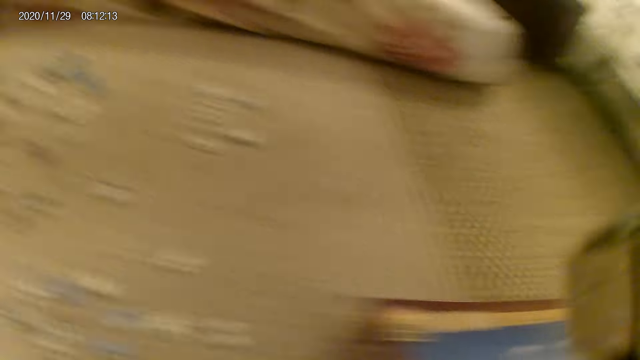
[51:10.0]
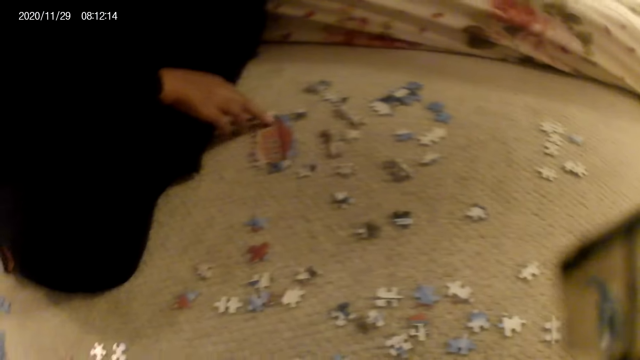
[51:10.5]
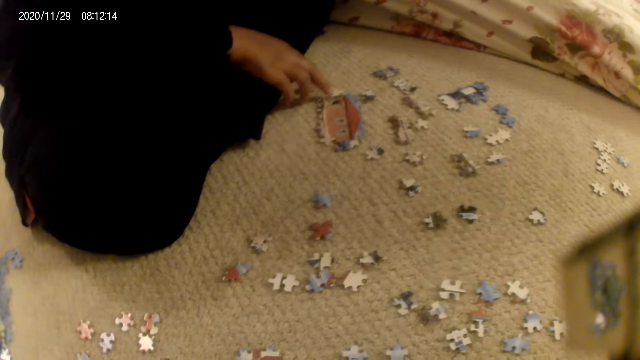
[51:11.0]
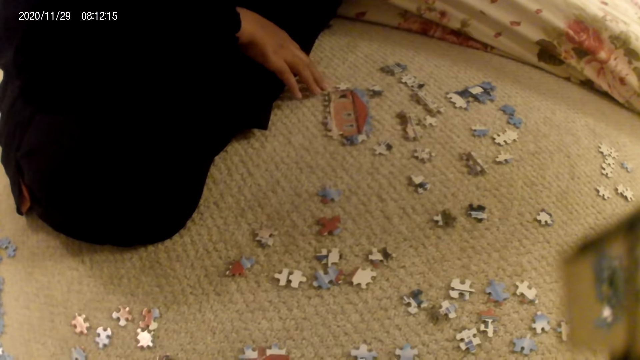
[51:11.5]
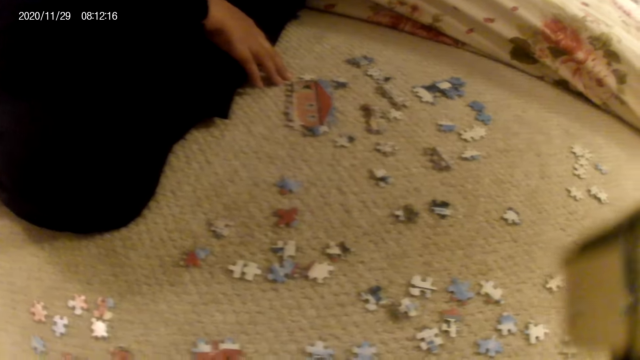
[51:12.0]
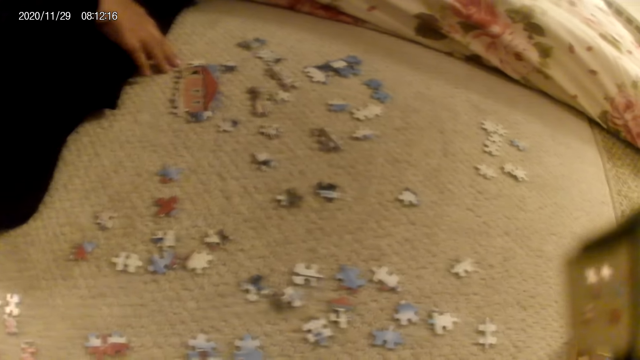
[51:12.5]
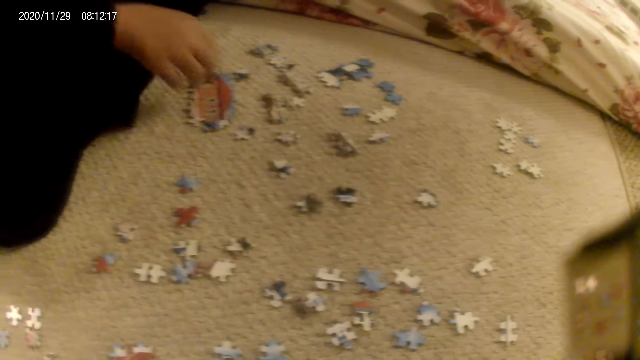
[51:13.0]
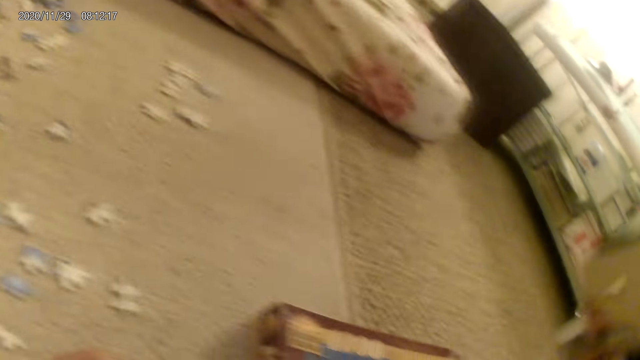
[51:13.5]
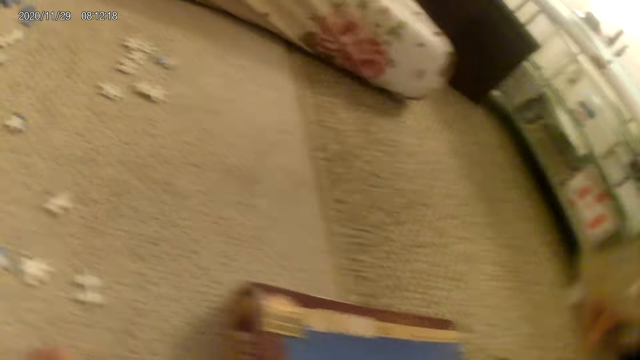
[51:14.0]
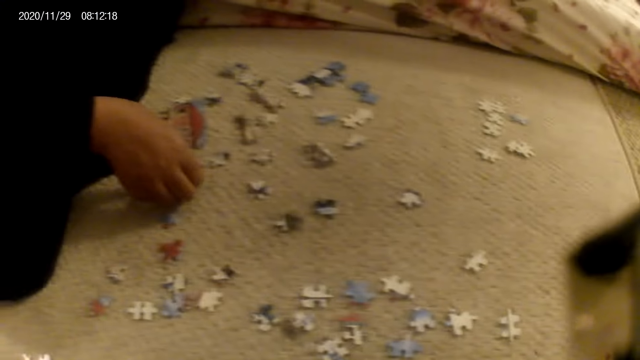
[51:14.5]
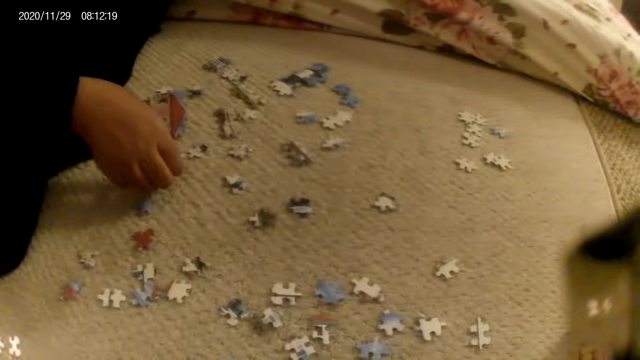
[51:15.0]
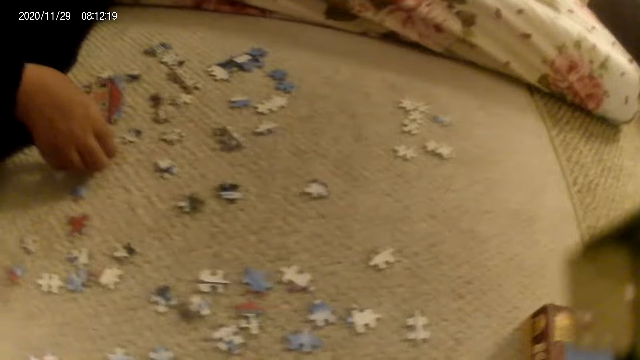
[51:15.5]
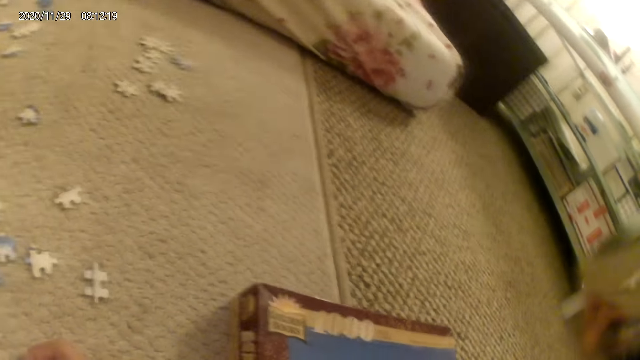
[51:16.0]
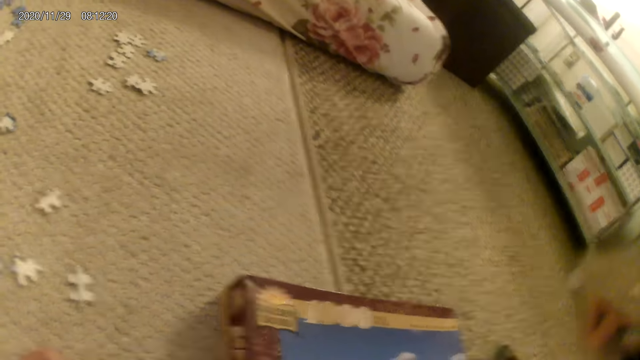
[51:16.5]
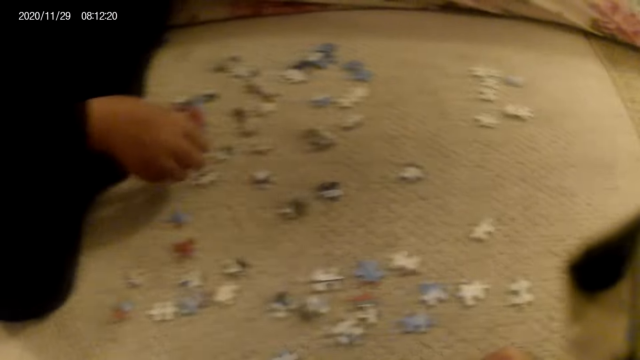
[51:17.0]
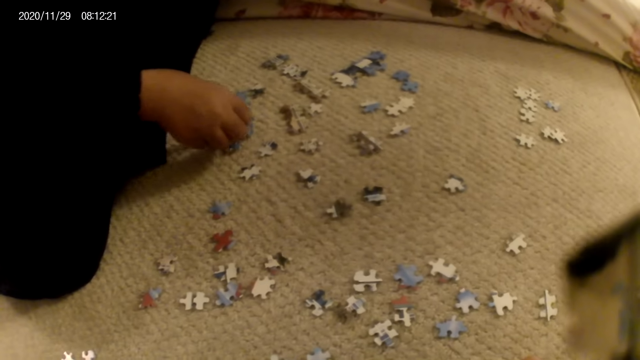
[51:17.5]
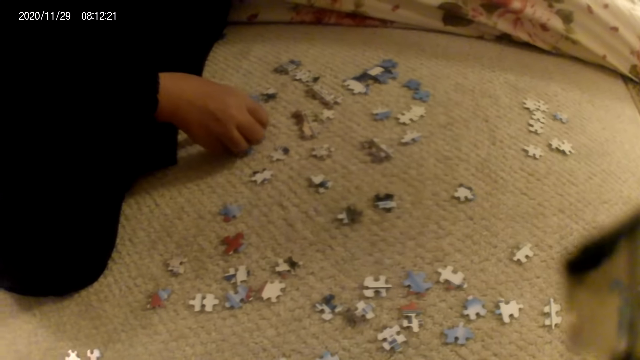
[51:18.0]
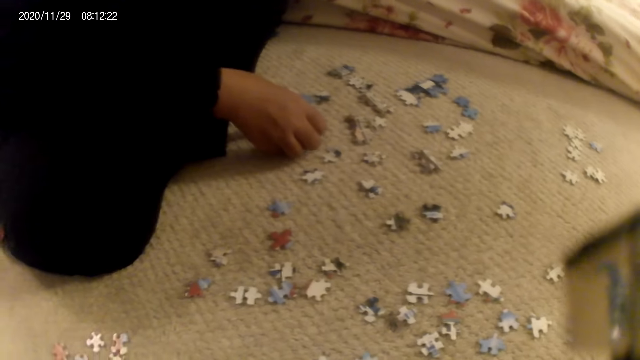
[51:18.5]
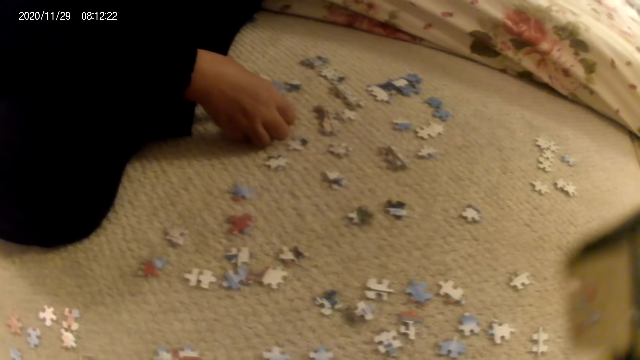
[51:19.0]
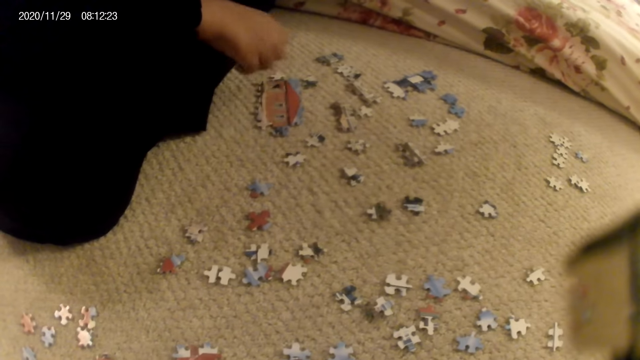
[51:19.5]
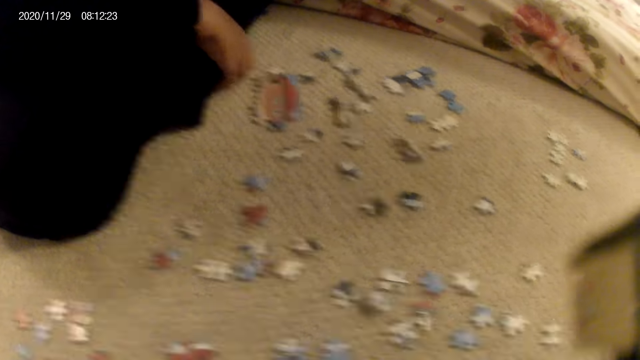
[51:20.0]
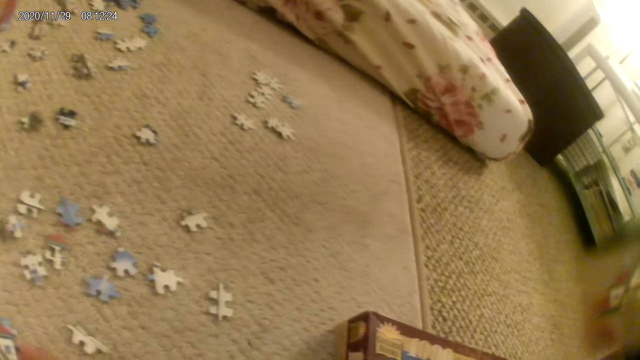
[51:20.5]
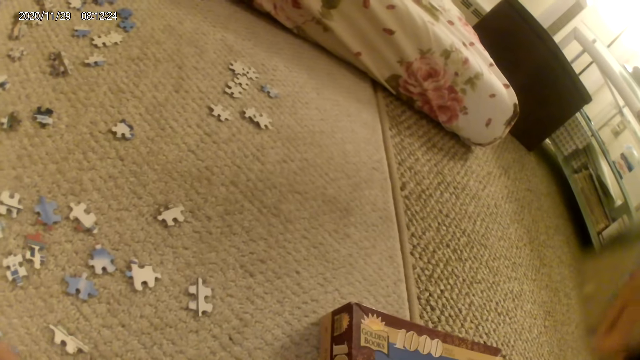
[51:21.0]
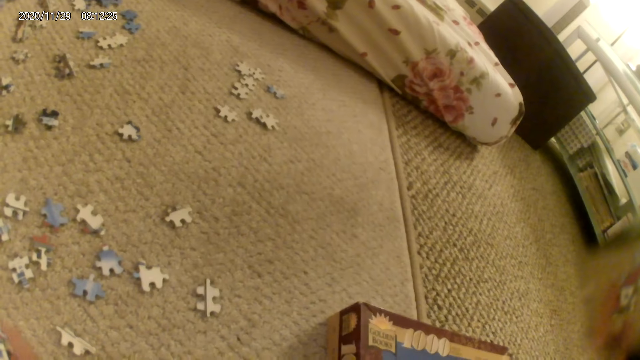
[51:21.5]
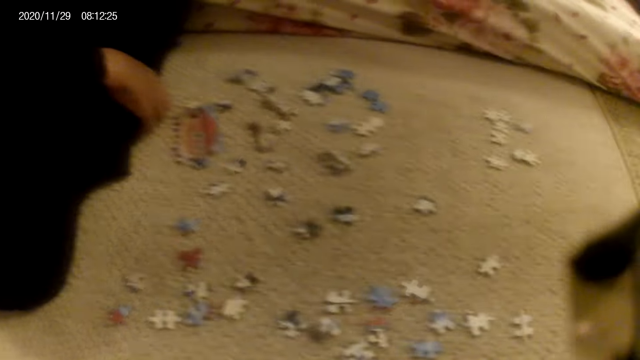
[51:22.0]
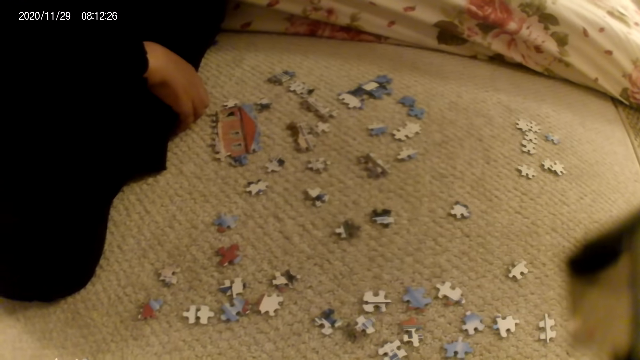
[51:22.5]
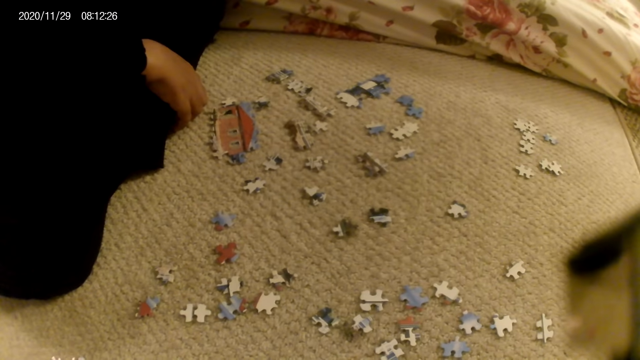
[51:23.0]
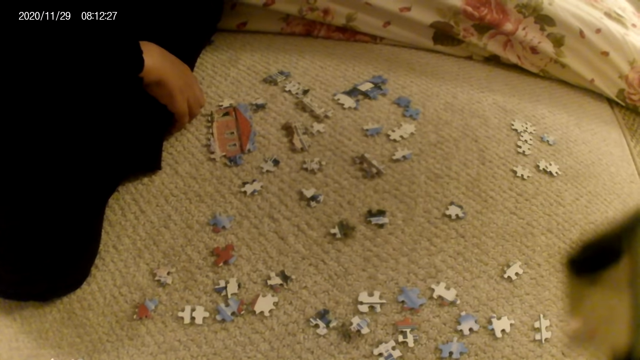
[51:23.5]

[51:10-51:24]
A lady touches the puzzle structure on the floor. The camera wearer stares at the puzzle pieces on the floor. The lady places the hand on the floor and picks up a puzzle piece. The camera wearer stares at the puzzle pieces box. They stare at the puzzle pieces on the floor. They stare at the puzzle pieces box. They stare at the puzzle pieces on the floor. The lady joins the puzzle piece in the puzzle structure and stares at the puzzle structure.

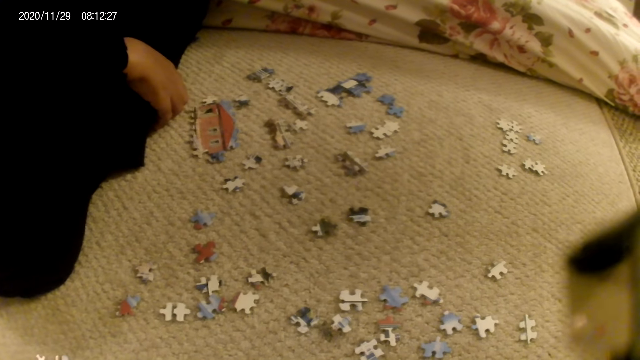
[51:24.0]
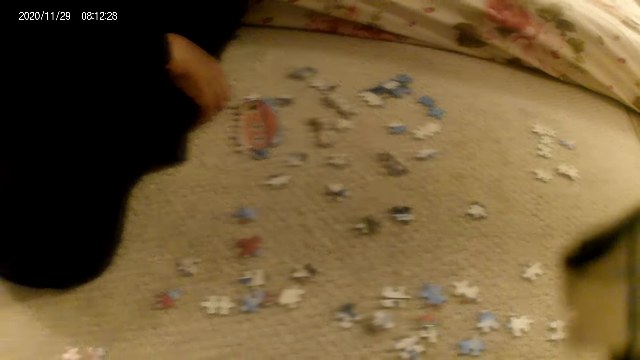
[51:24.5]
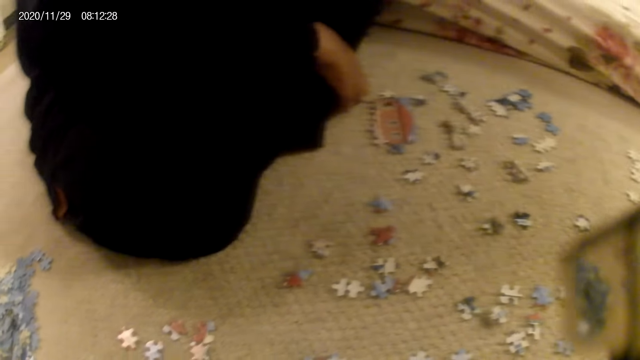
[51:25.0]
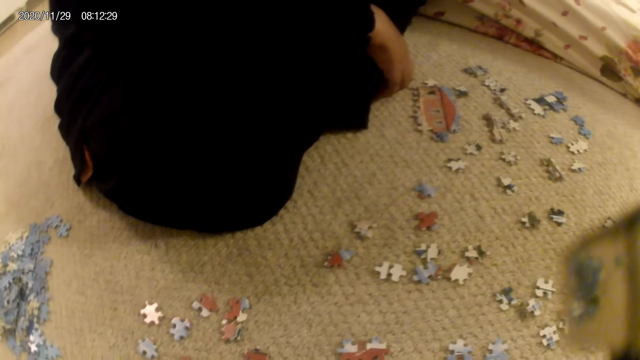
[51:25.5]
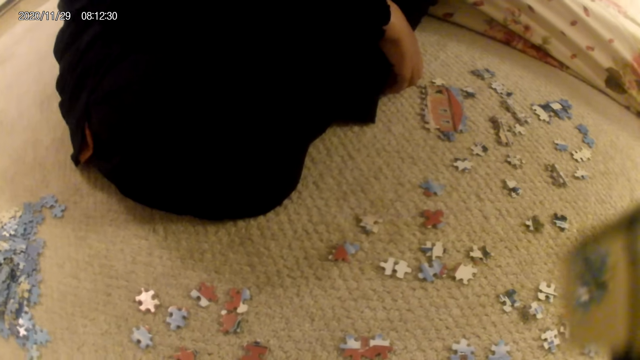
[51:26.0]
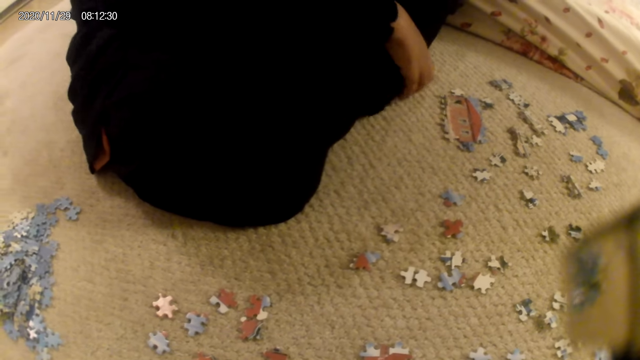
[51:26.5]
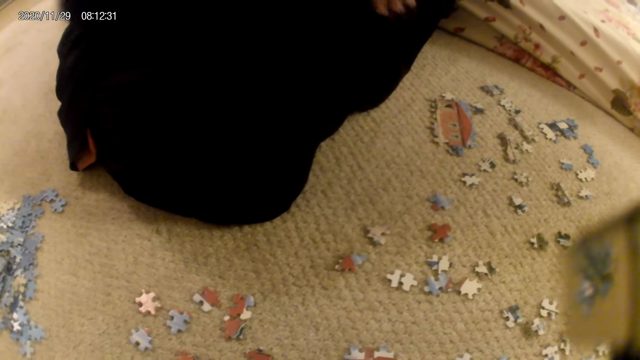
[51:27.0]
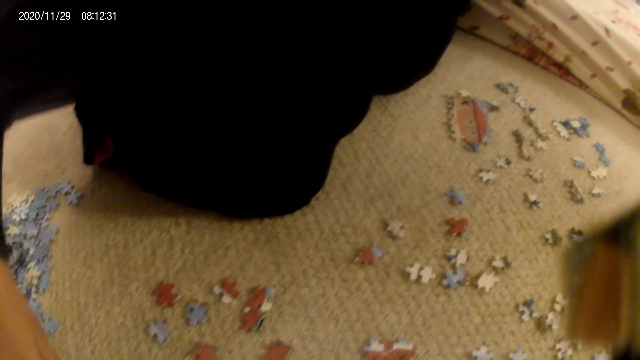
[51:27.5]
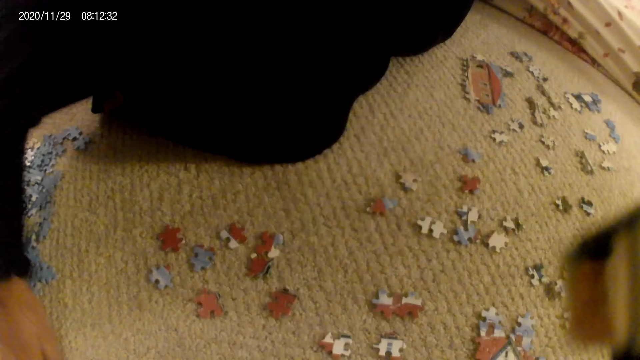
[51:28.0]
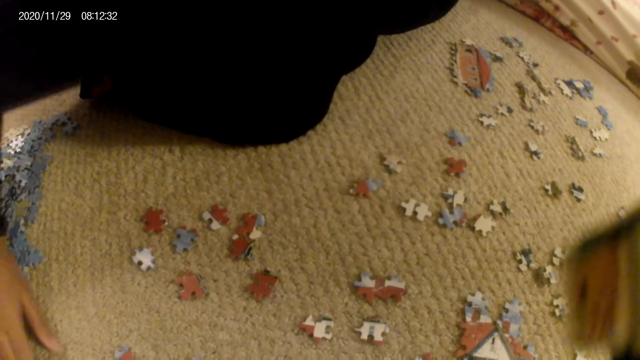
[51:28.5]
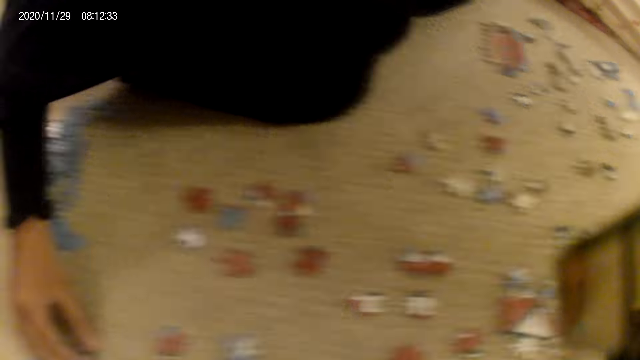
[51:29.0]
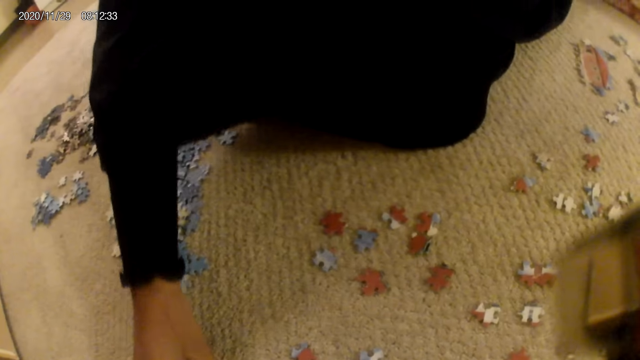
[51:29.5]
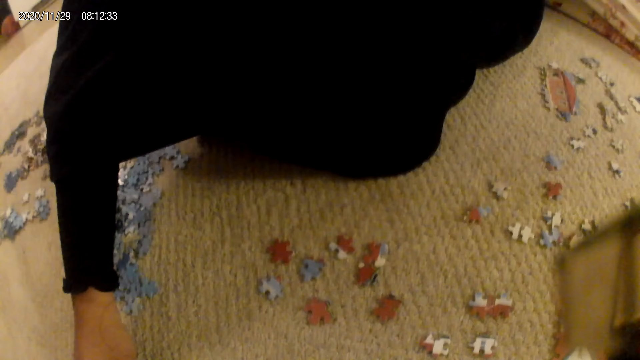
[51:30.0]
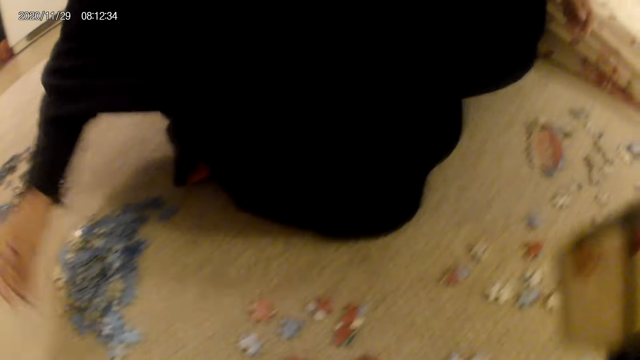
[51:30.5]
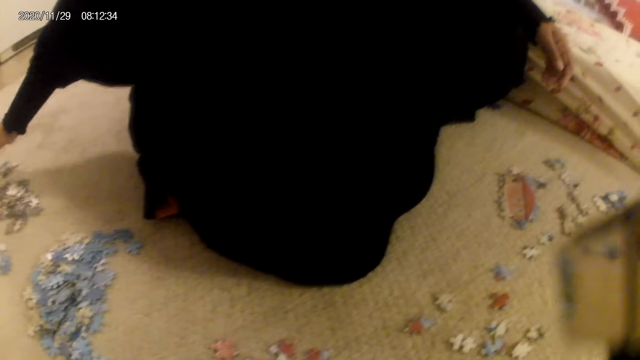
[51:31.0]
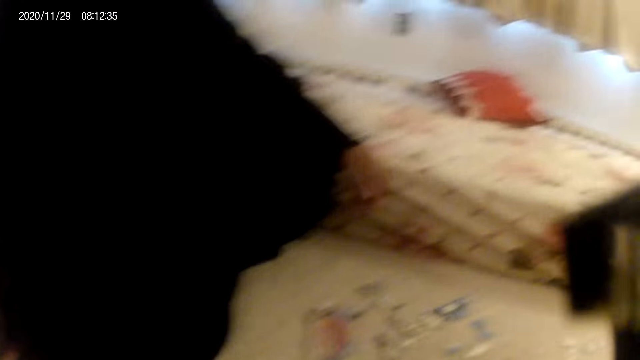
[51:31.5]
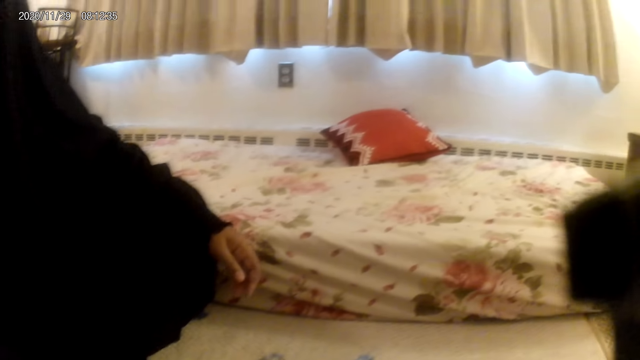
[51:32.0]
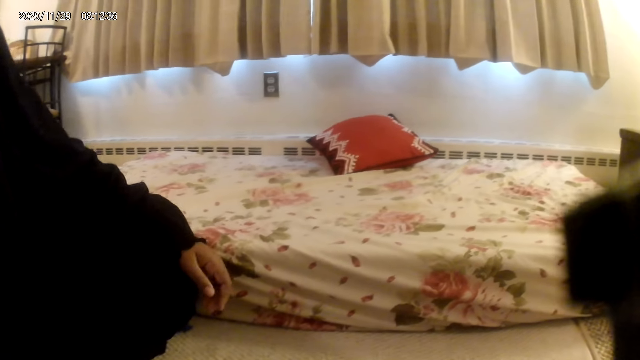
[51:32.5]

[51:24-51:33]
The lady moves puzzle pieces on the floor.
